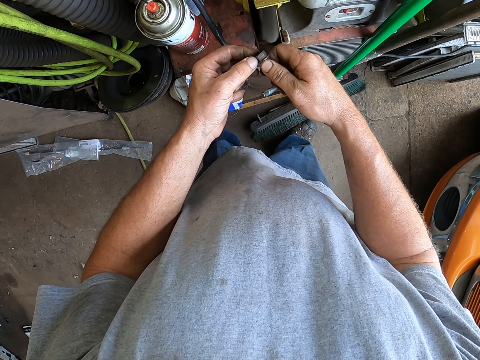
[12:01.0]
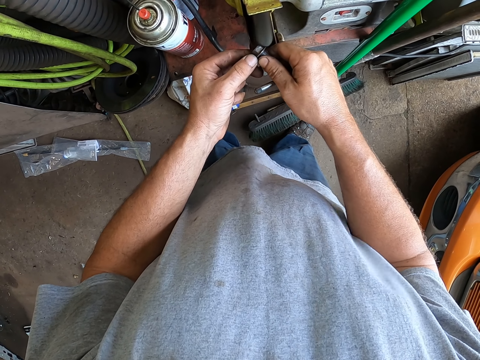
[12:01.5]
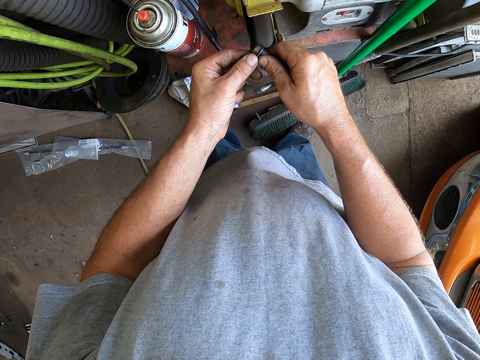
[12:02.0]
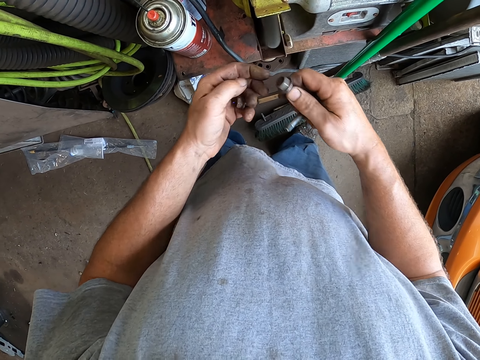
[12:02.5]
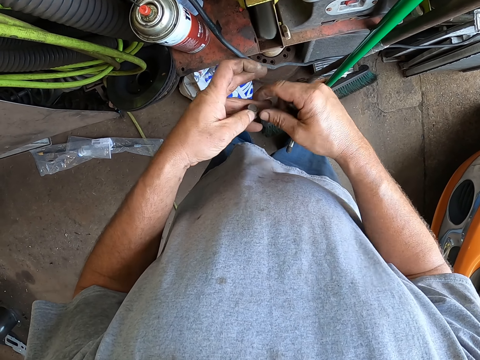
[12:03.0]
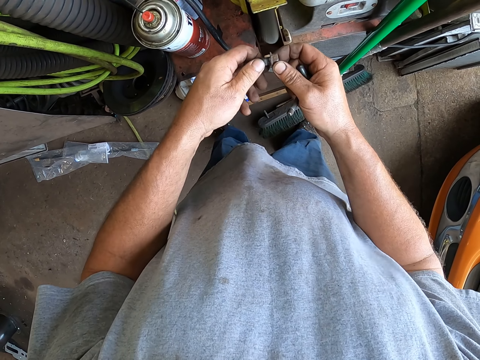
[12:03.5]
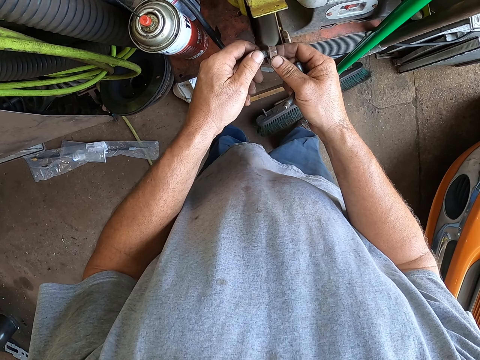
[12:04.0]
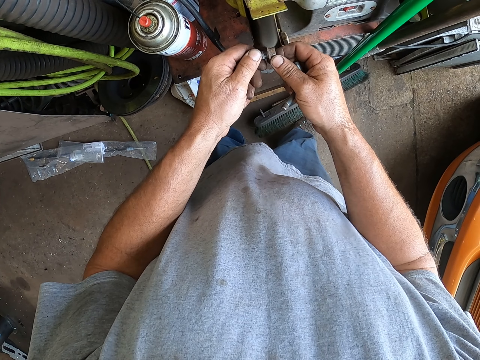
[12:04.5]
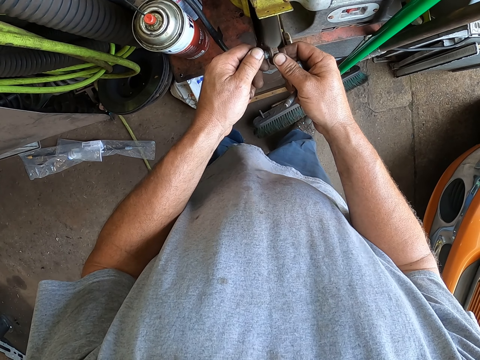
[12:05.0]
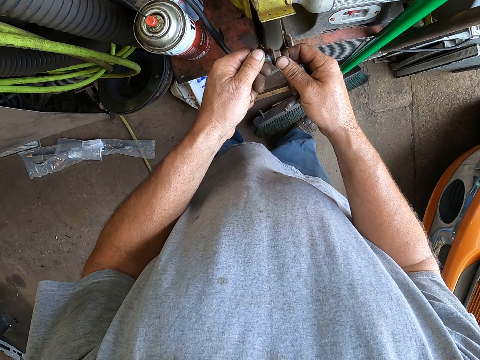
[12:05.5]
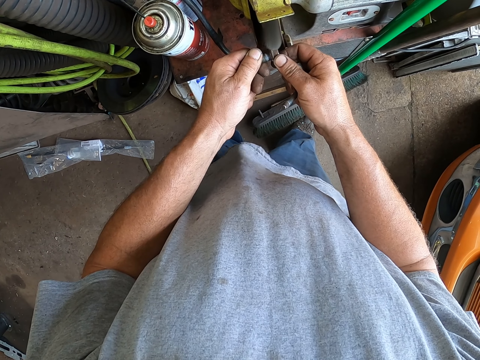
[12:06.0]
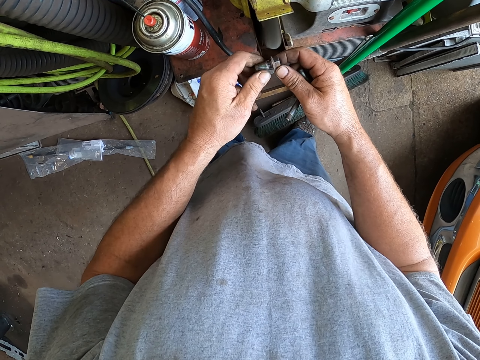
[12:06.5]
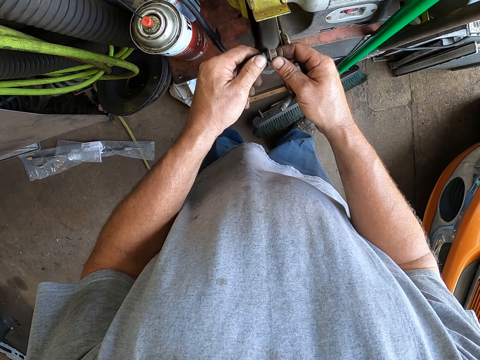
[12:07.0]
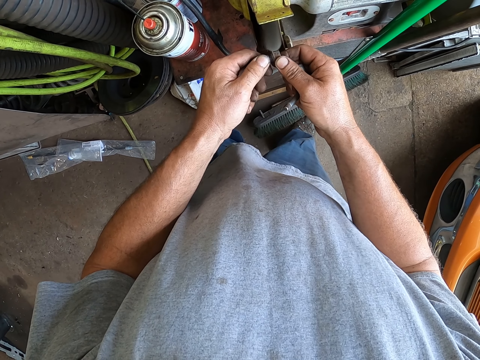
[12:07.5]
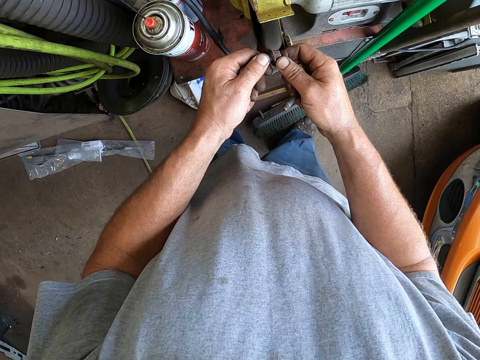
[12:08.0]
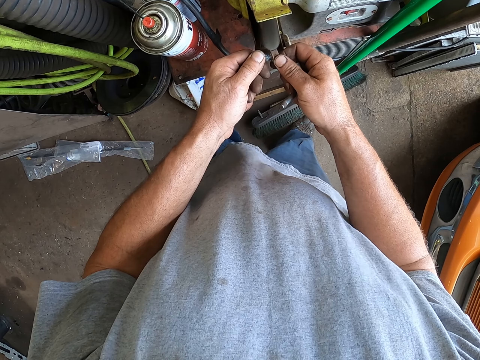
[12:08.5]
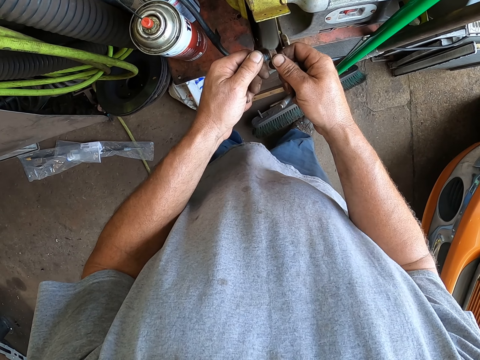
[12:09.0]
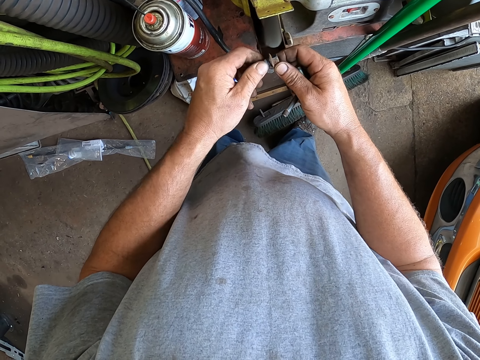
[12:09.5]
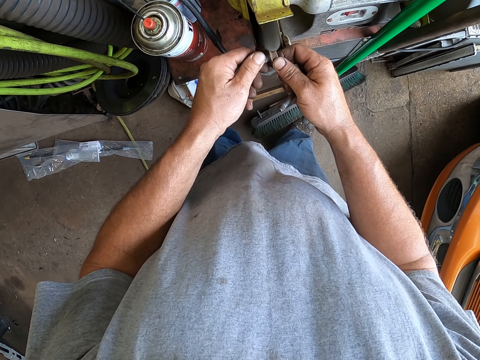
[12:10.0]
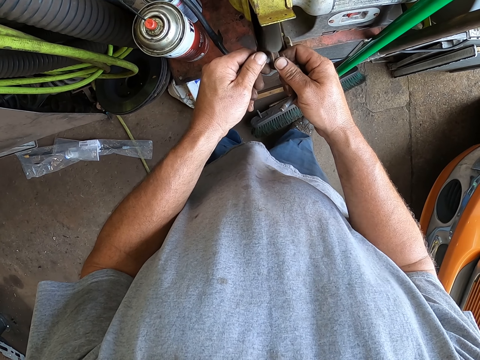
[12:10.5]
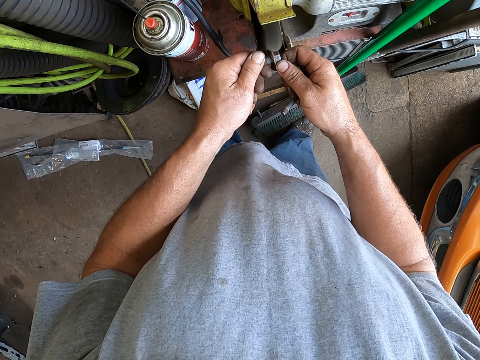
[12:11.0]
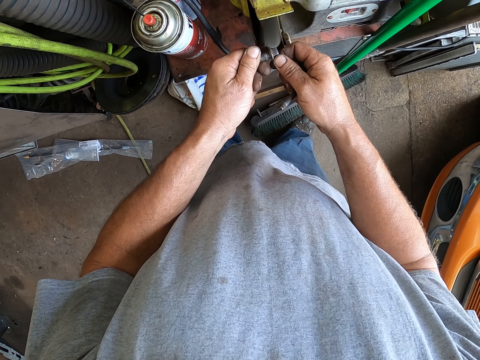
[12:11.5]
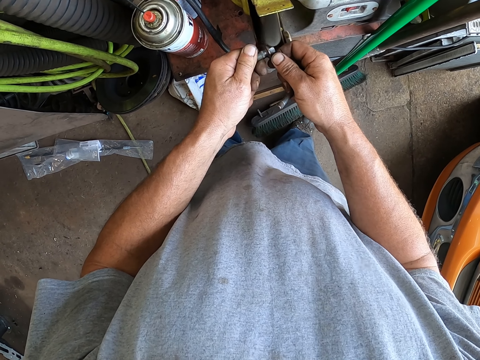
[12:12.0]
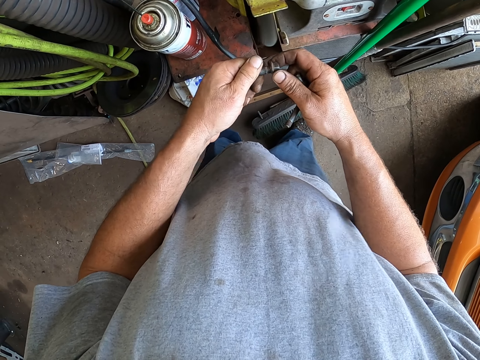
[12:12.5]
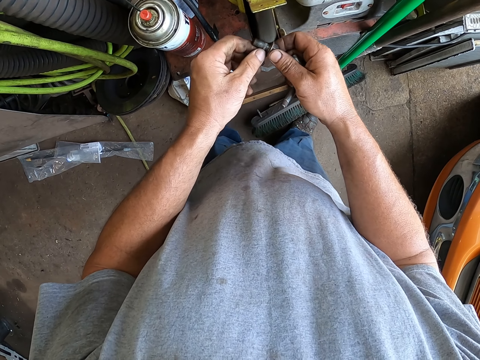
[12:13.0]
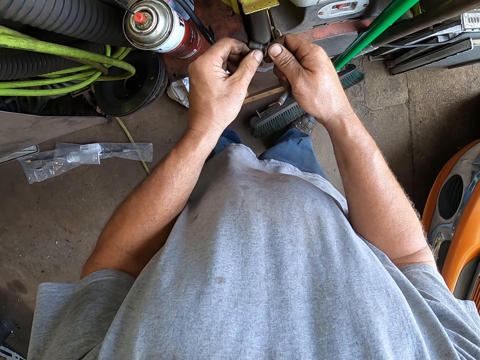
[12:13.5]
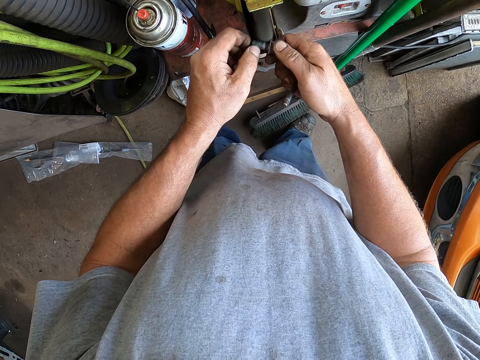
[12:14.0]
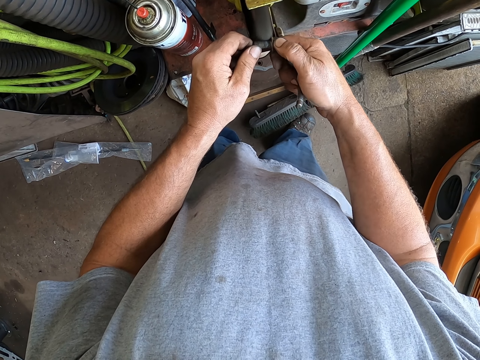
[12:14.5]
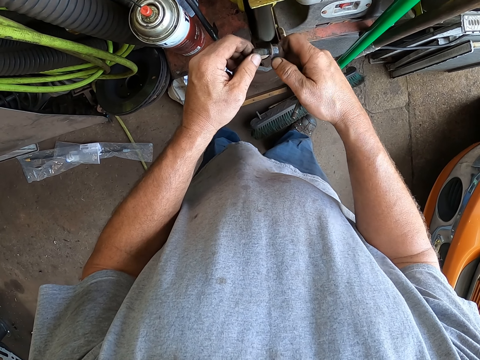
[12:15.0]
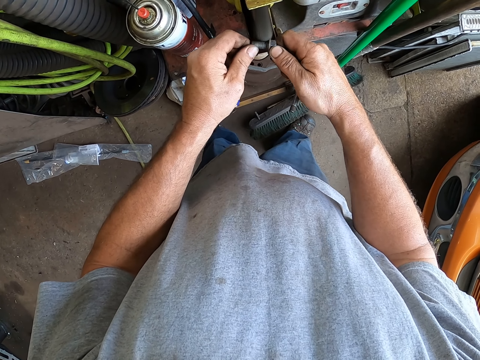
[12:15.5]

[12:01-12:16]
The camera wearer polishes another metal with the polisher.

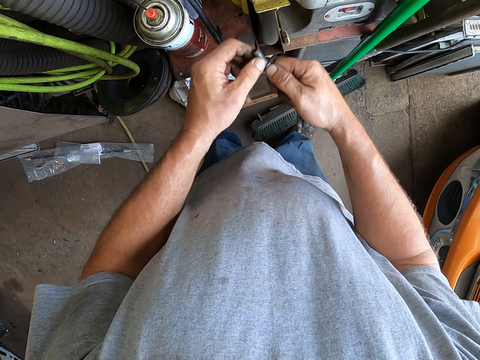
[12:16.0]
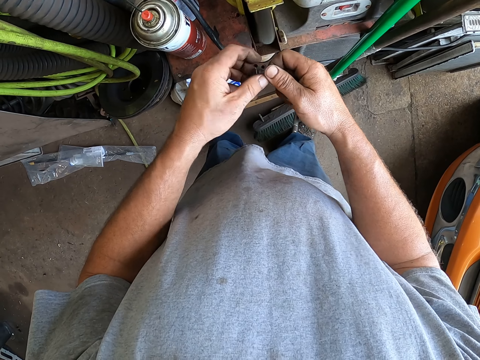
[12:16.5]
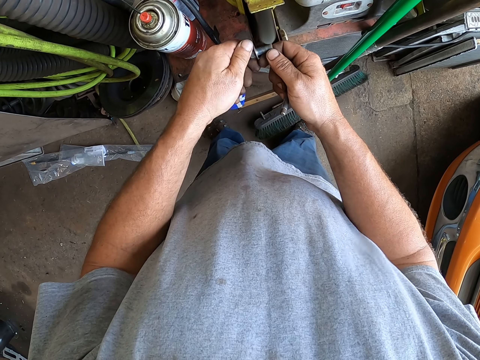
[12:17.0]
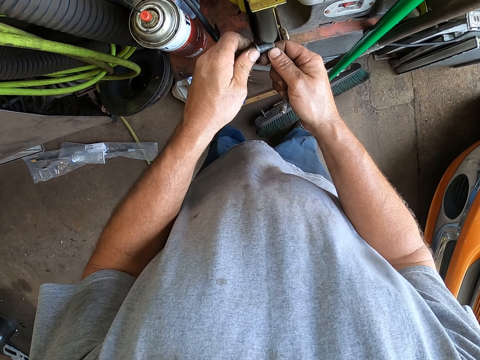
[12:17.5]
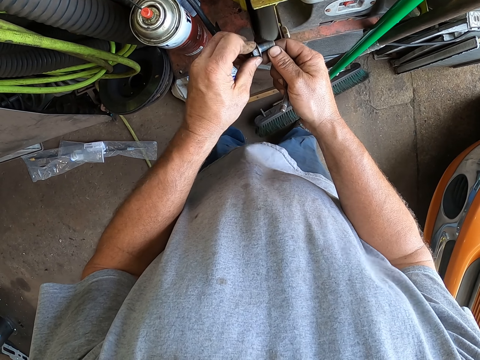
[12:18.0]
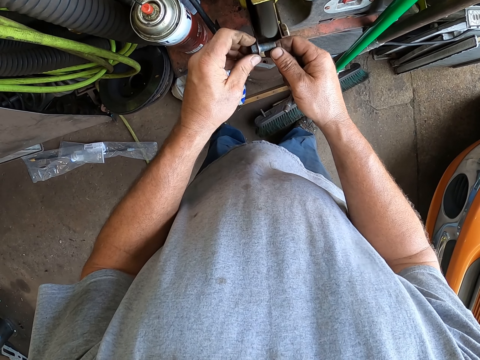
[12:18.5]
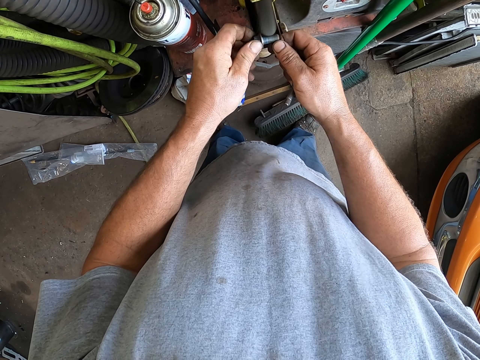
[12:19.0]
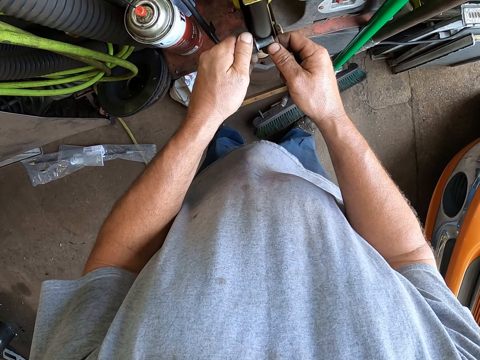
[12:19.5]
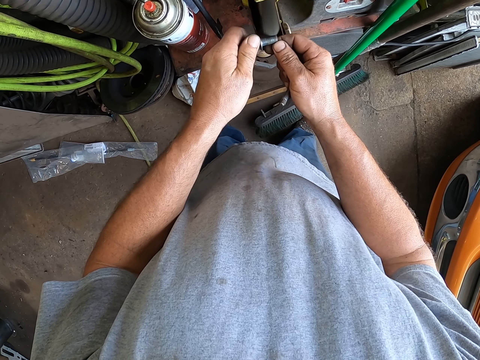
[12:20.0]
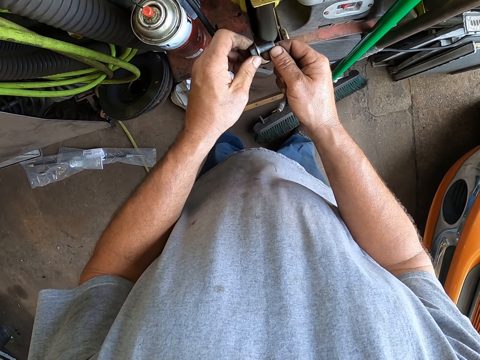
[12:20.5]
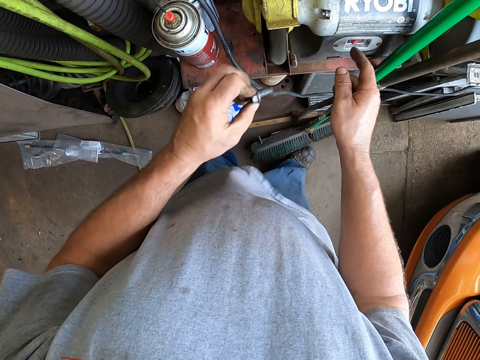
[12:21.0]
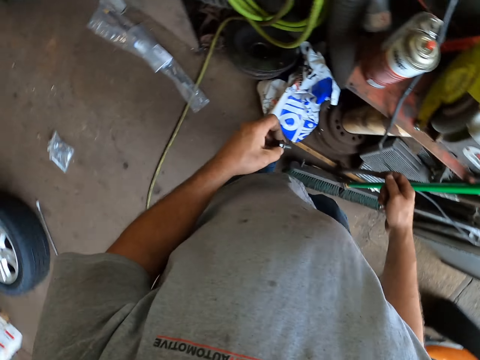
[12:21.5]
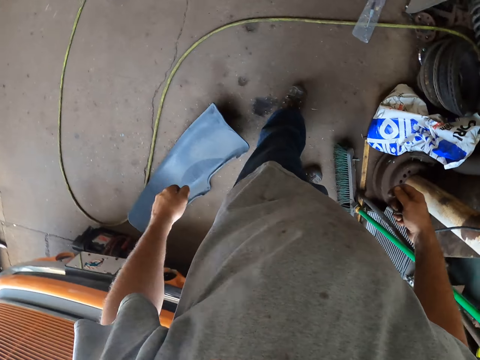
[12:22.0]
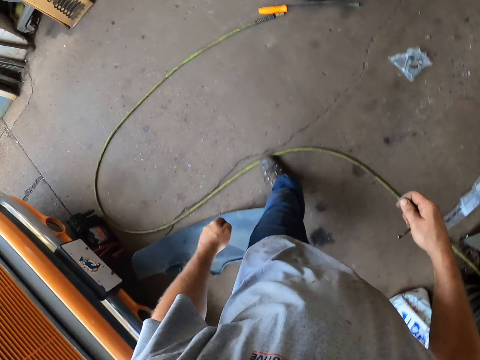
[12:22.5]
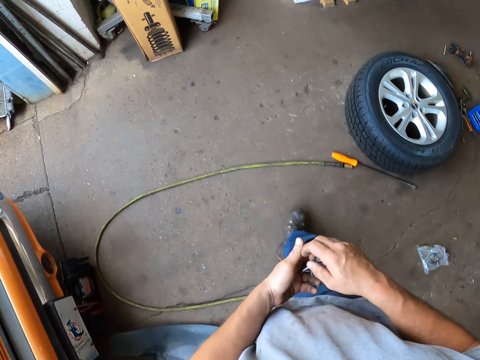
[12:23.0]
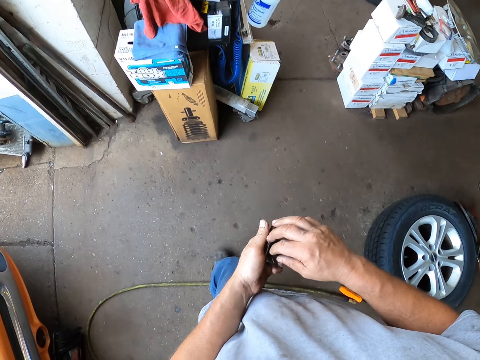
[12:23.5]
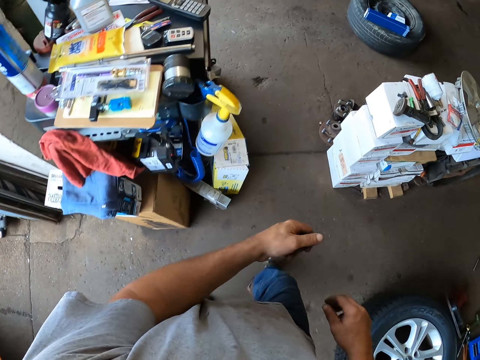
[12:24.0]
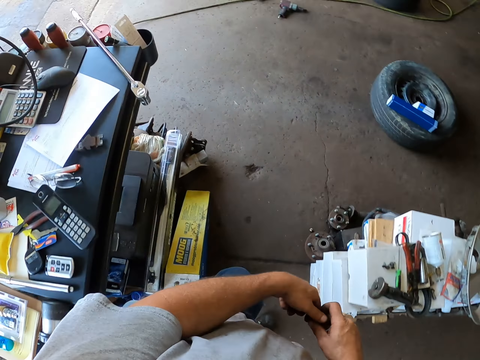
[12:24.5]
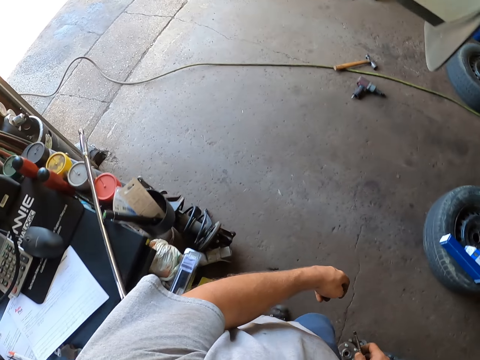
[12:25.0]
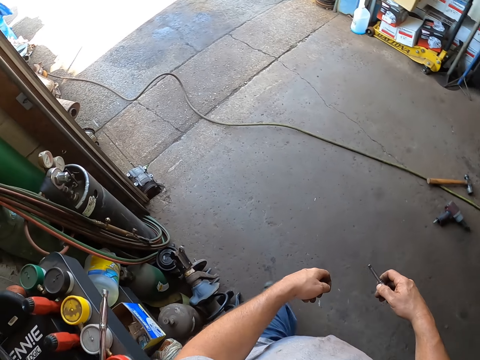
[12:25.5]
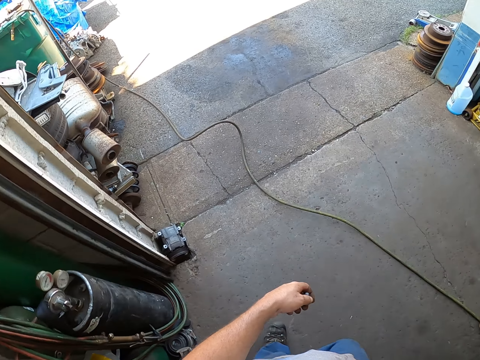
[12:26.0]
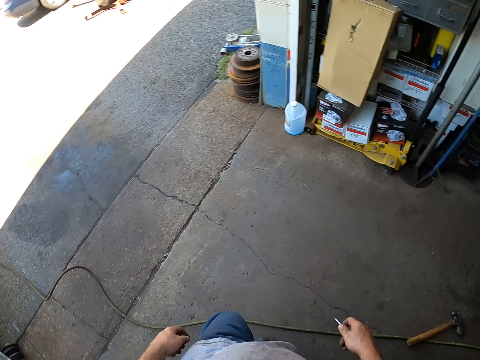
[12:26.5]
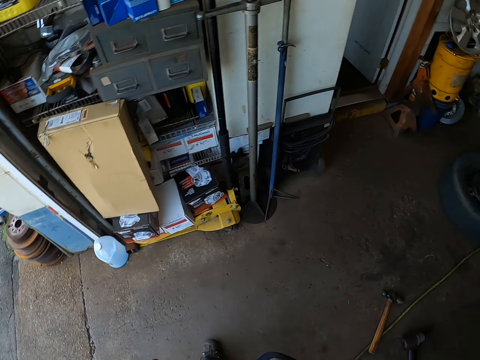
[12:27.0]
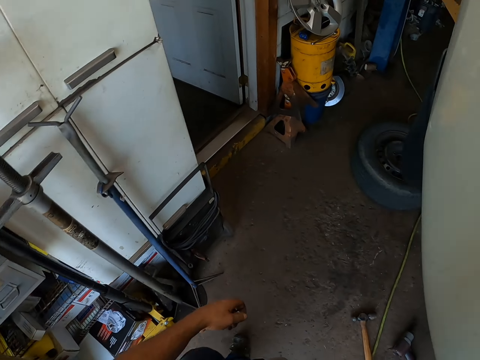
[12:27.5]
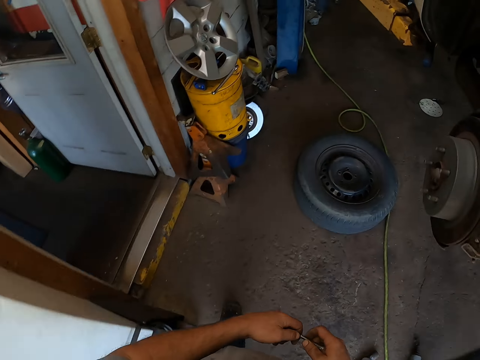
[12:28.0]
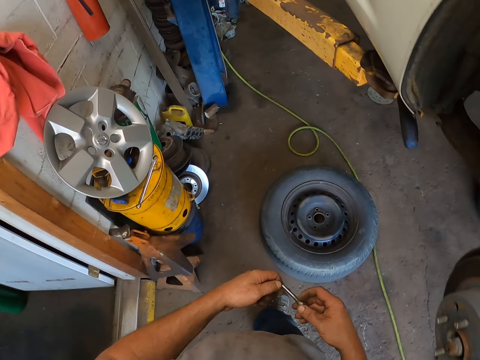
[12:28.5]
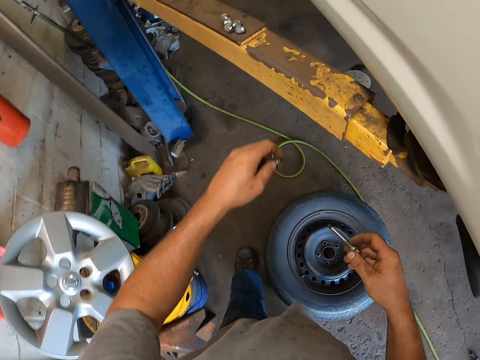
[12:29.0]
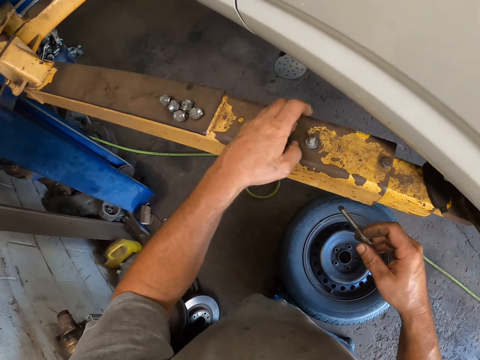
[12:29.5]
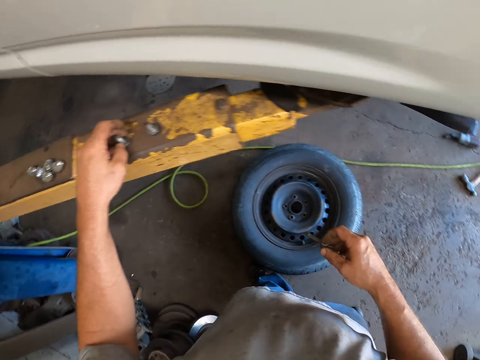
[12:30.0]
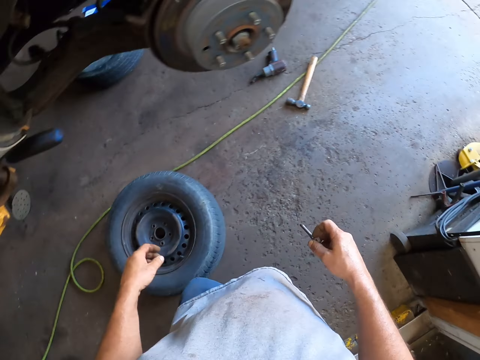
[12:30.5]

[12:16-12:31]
The camera wearer presses something. They turn off the polisher. They walk to the car lift in the garage. They place the metals on the car lift.
